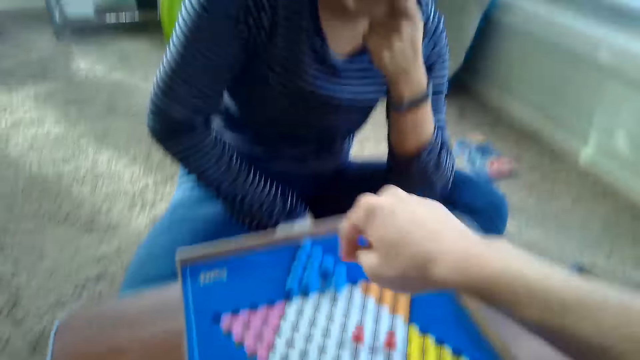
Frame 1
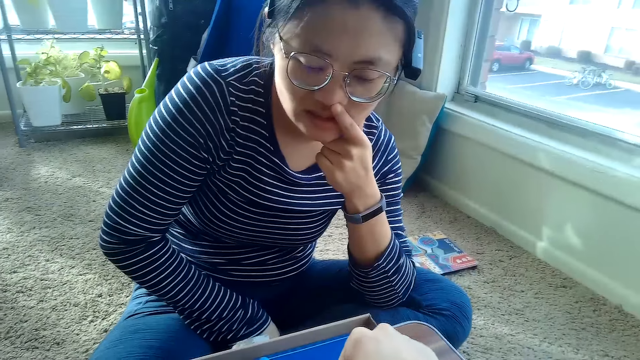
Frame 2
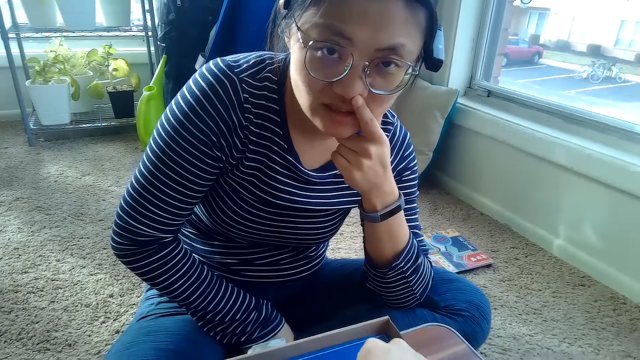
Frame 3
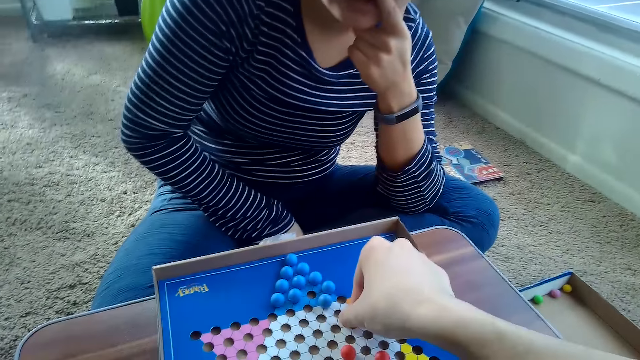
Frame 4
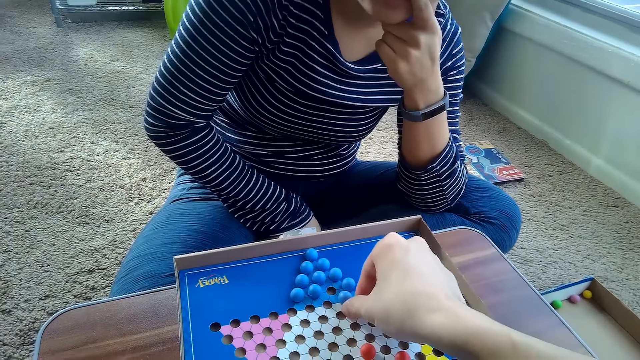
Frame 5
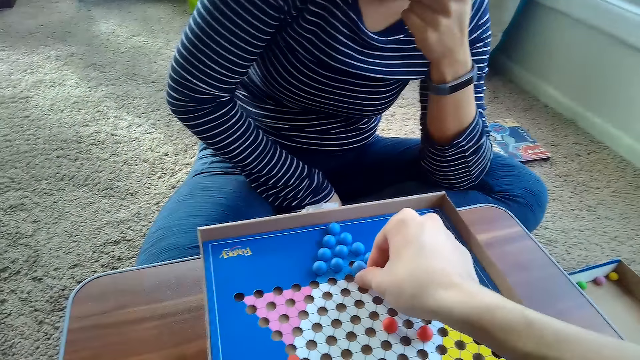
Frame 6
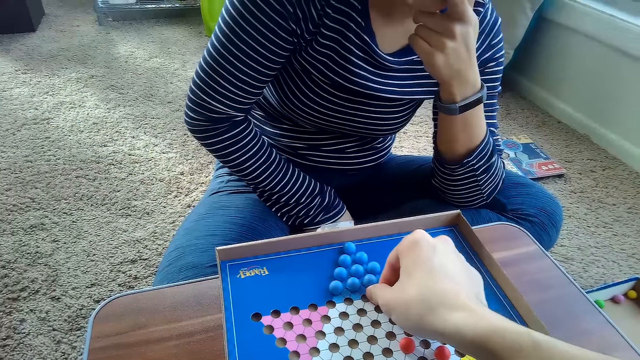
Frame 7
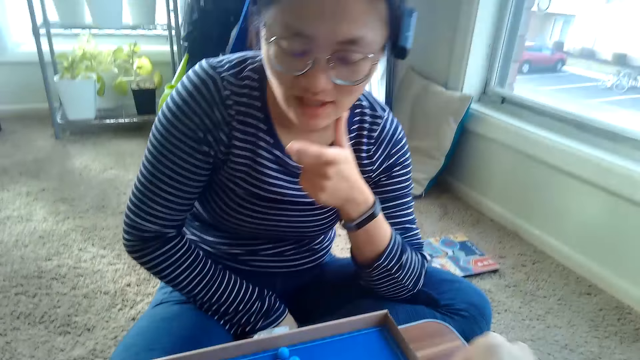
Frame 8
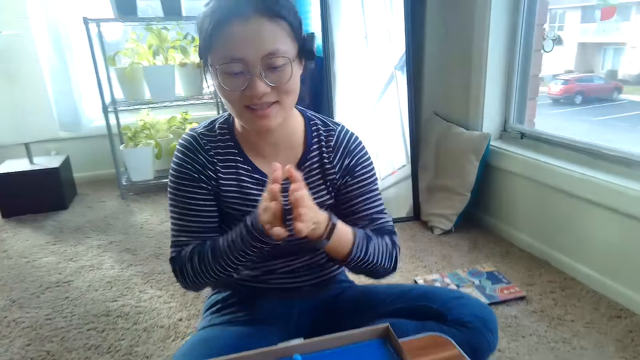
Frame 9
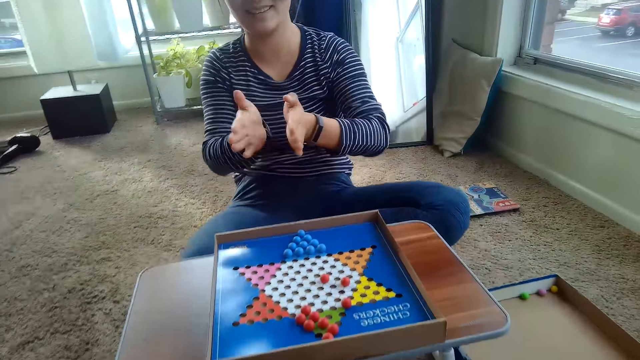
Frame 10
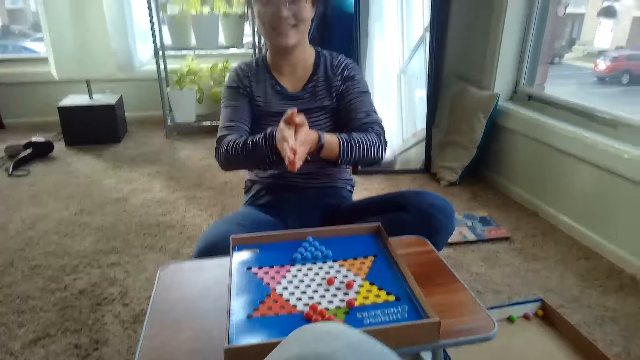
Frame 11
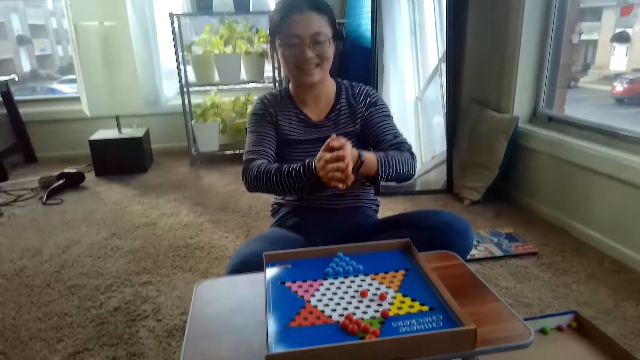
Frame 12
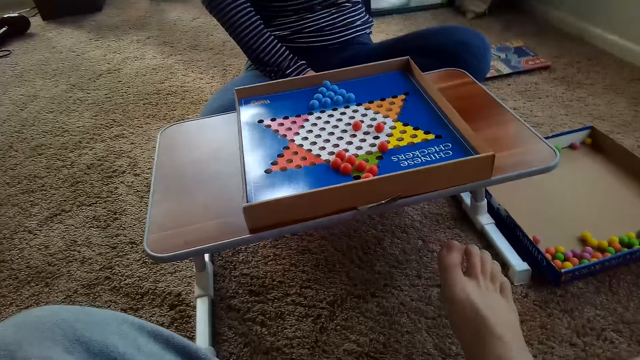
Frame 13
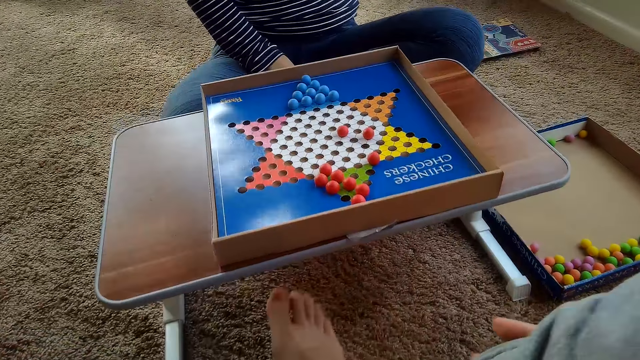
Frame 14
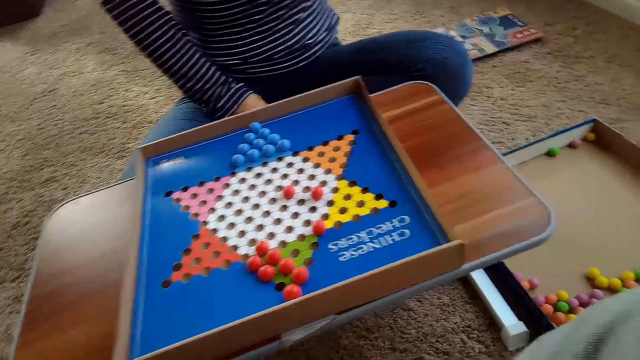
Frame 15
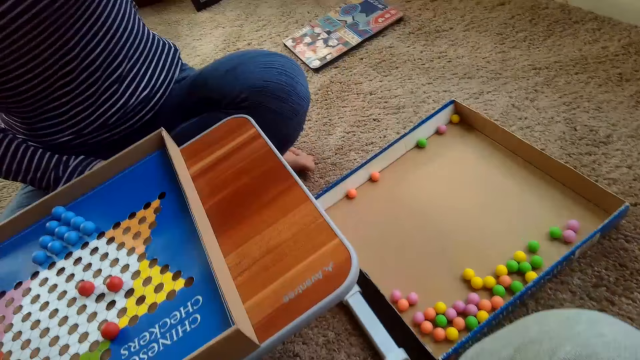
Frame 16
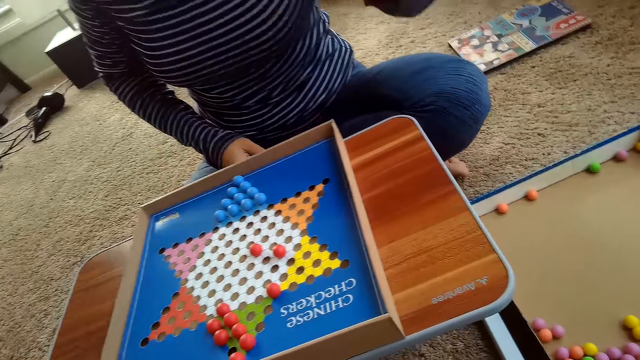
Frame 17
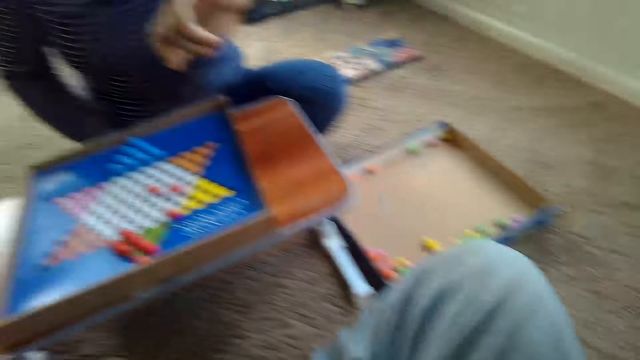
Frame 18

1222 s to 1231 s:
The camera wearer moves another blue Chinese checkers ball on the Chinese checkers board on the table with his right hand. A woman claps her hands. The camera wearer folds his leg.

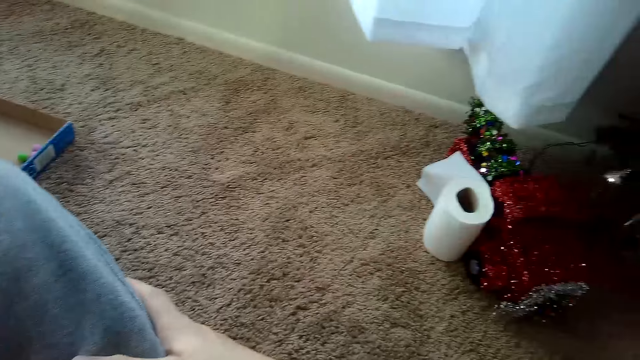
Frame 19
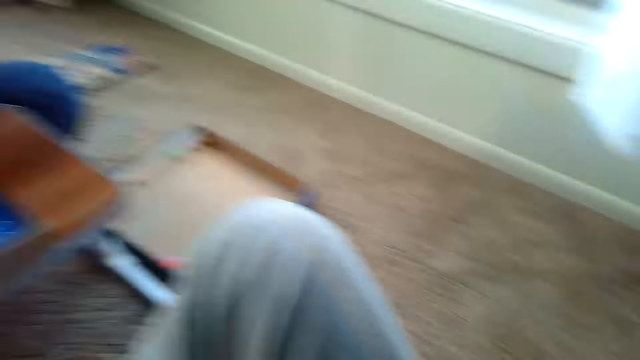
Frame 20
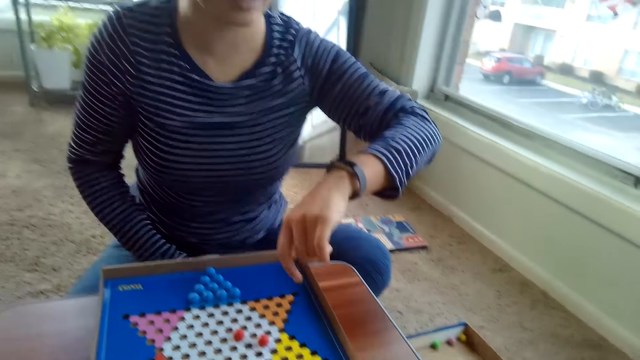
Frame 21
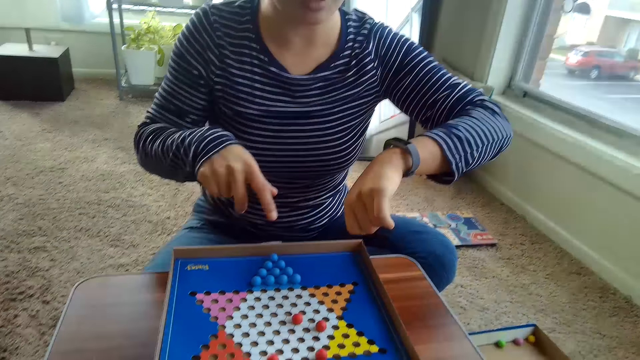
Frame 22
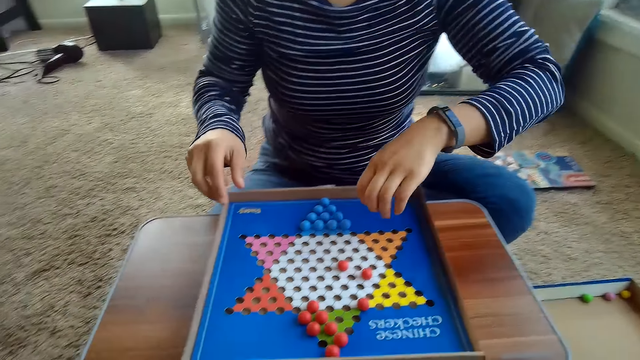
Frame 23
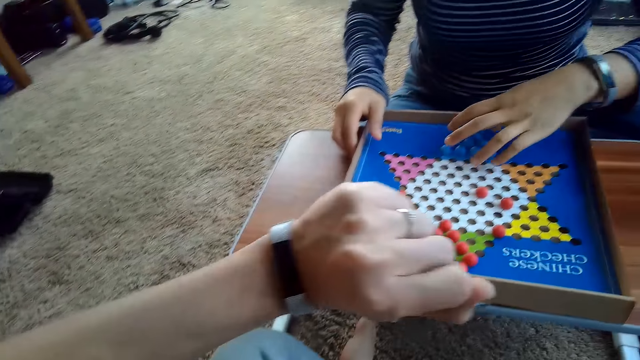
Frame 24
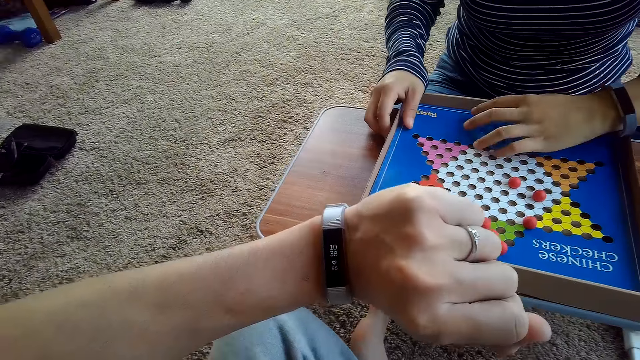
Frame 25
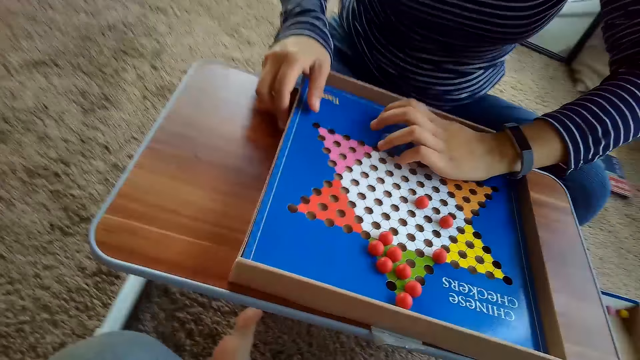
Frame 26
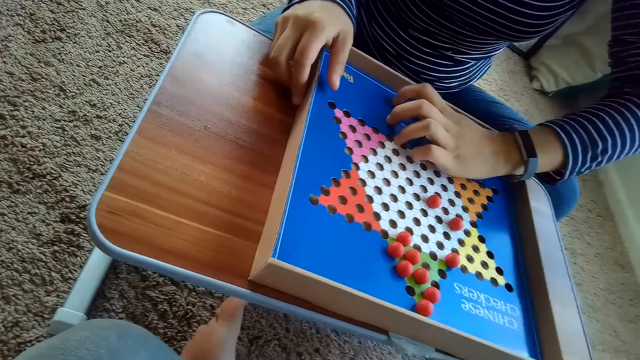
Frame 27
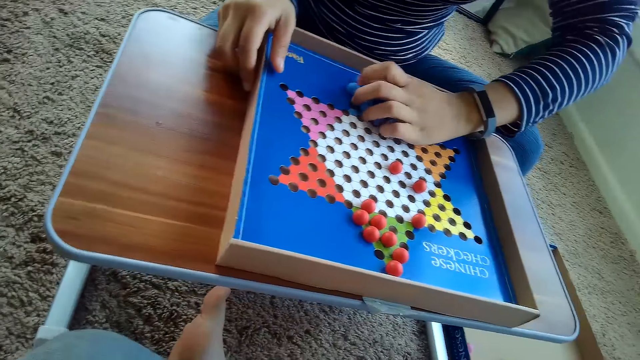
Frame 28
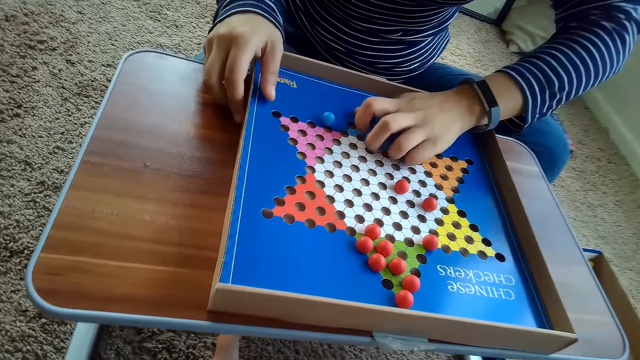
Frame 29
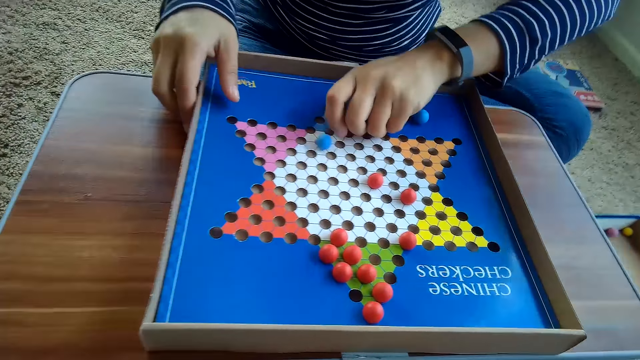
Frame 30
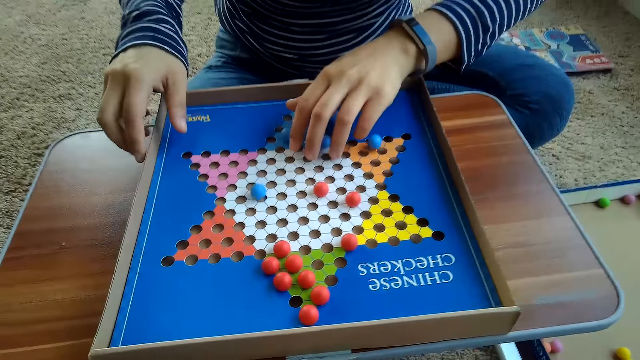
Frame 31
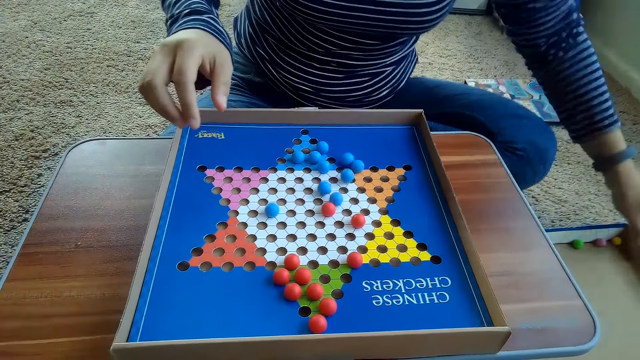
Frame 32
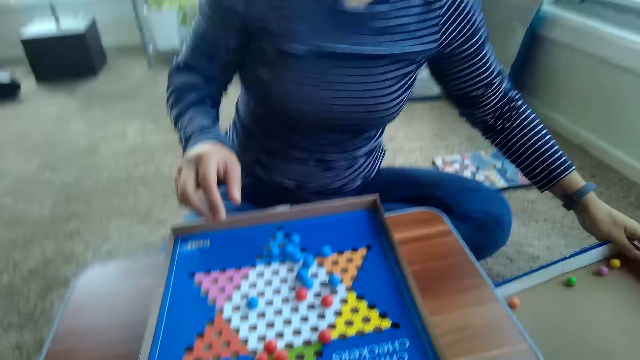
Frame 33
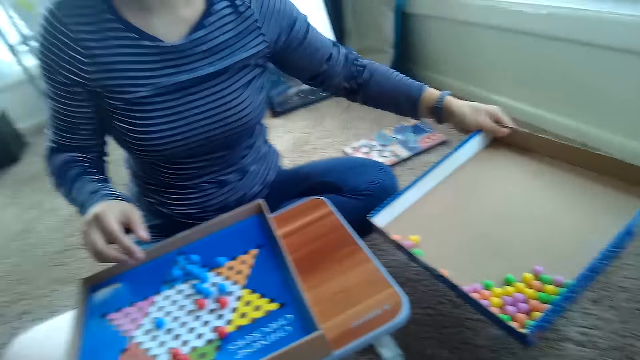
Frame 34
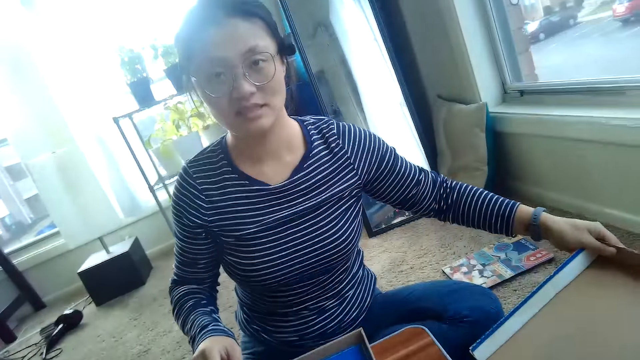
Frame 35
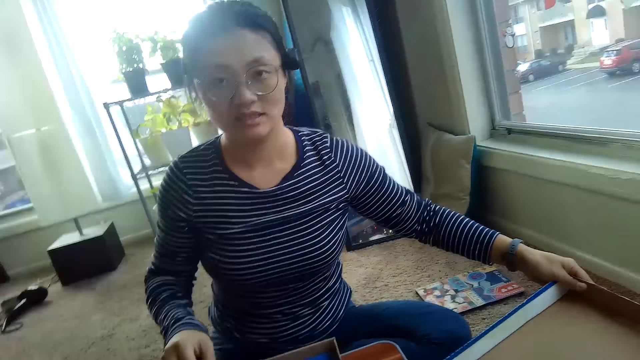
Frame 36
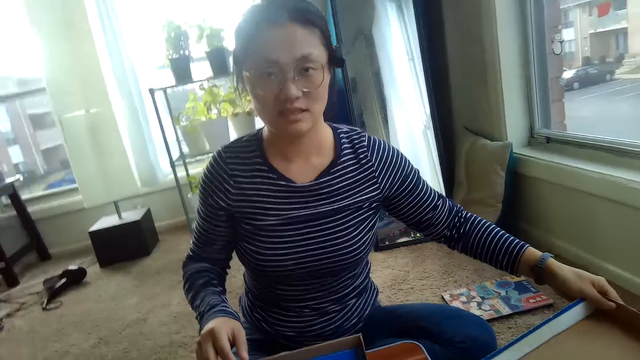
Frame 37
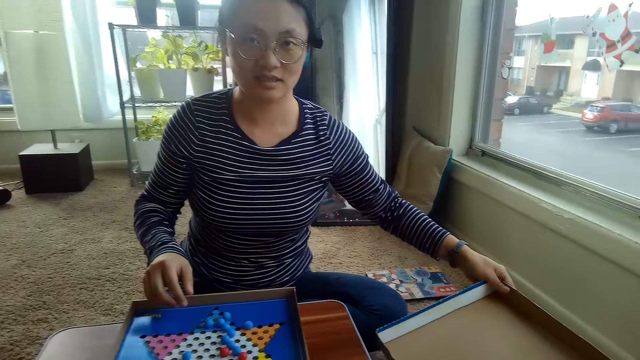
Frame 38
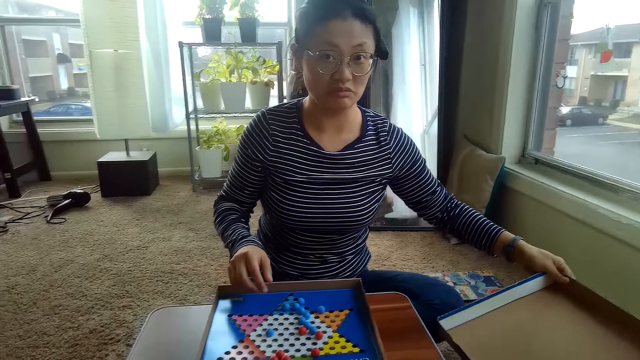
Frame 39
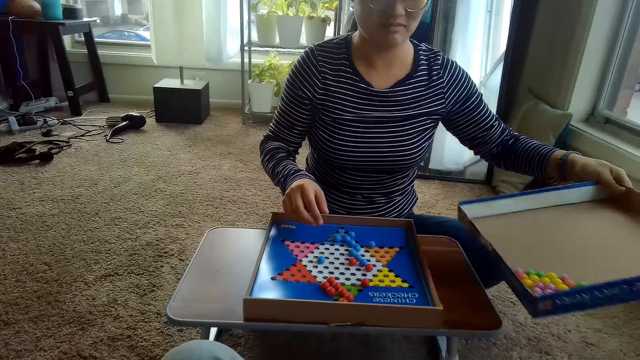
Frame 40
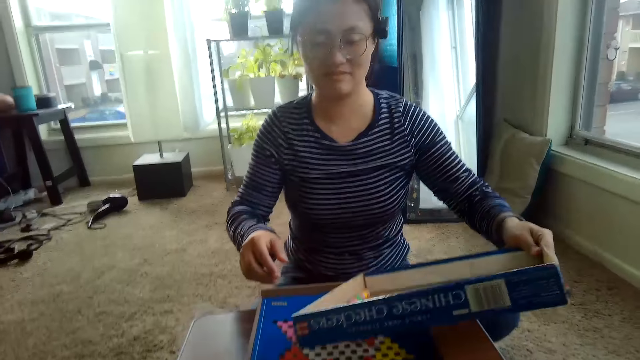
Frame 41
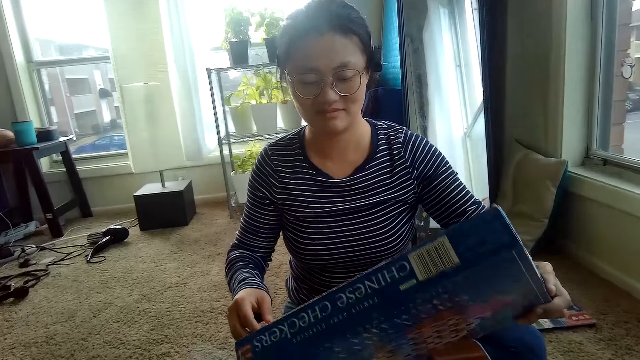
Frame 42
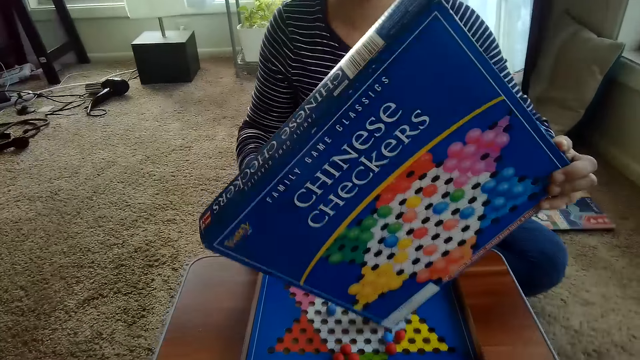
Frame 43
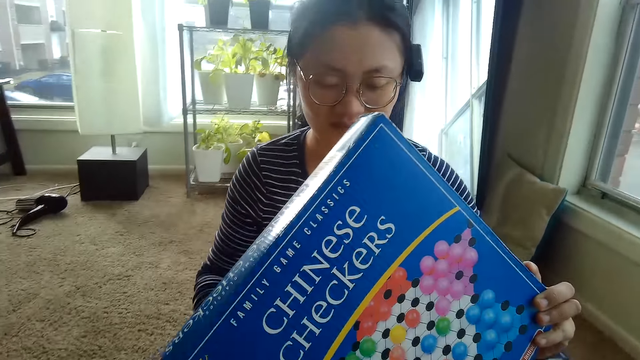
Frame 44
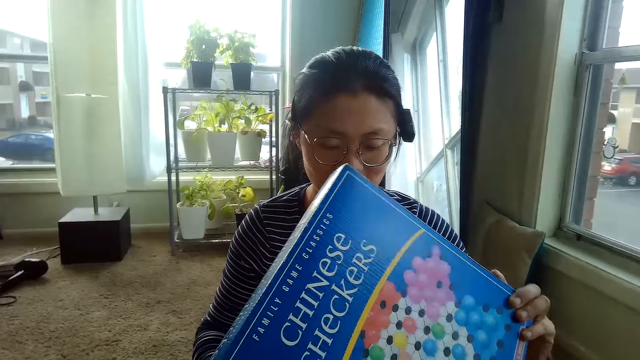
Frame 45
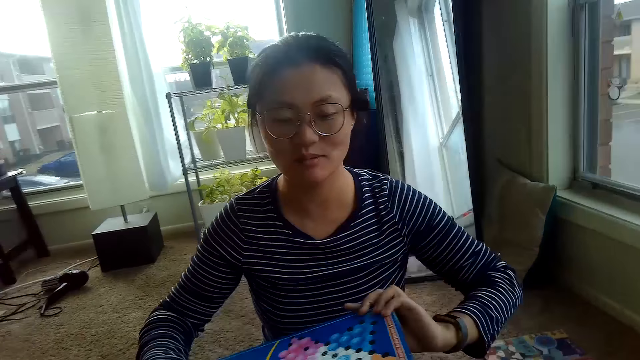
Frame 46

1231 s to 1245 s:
A woman looks at her hand. The camera wearer looks around. The woman looks at her hand. She packs the blue Chinese checkers balls on the Chinese checkers board on the table with her right hand. The camera wearer looks at his watch. The woman places her hand on the Chinese checkers, and rolls a marble. She packs the blue Chinese checkers balls on the Chinese checkers board on the table with her right hand again. She picks up a Chinese checkers board box cover with Chinese checkers balls from the floor with her right hand. She pours the Chinese checkers balls from the Chinese checkers board box cover into the Chinese checkers board on the table with both hands.
